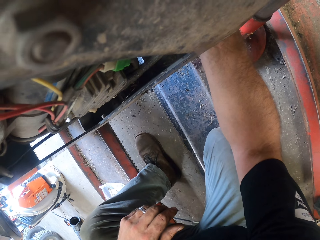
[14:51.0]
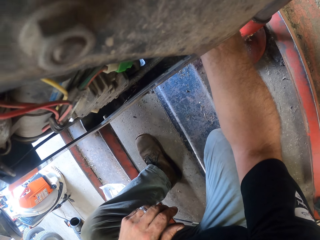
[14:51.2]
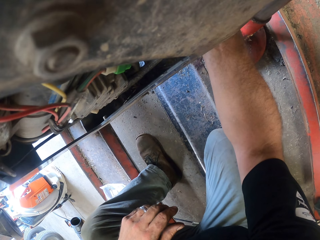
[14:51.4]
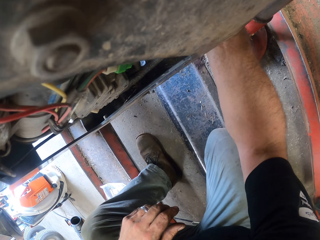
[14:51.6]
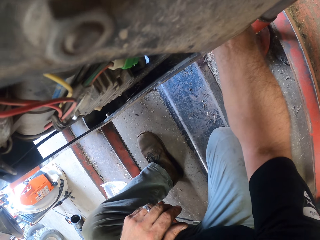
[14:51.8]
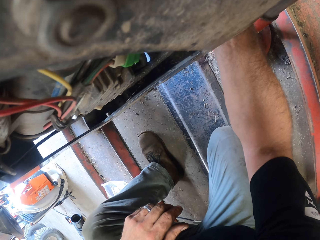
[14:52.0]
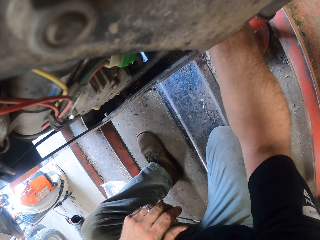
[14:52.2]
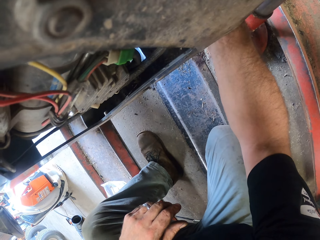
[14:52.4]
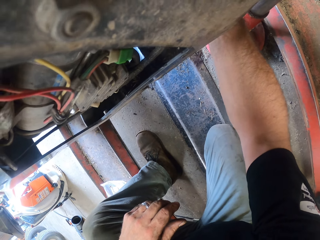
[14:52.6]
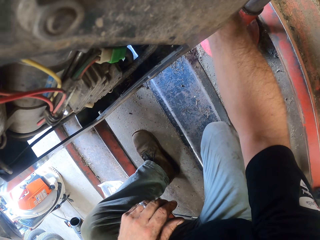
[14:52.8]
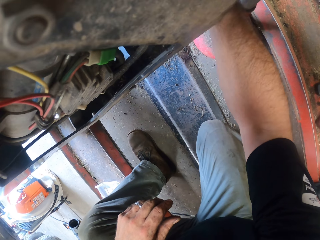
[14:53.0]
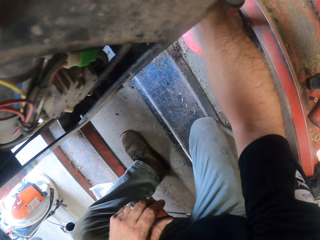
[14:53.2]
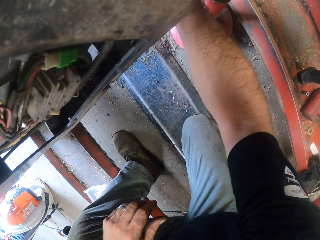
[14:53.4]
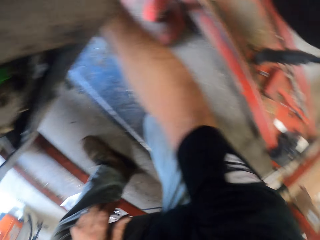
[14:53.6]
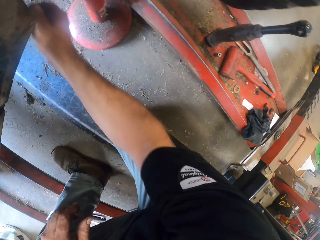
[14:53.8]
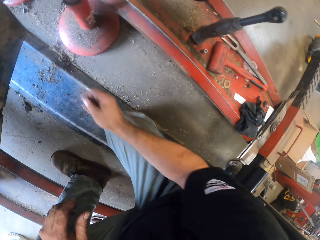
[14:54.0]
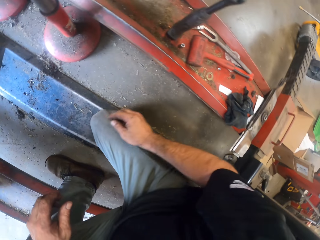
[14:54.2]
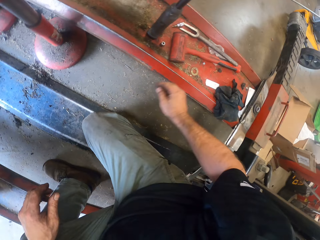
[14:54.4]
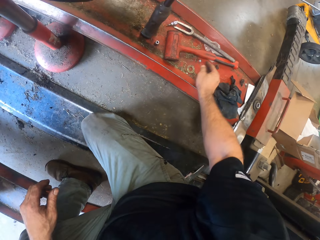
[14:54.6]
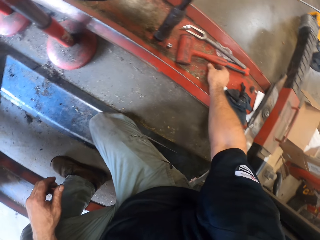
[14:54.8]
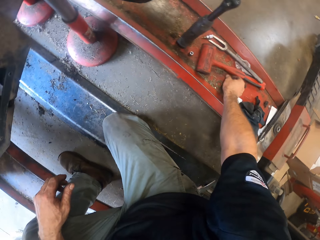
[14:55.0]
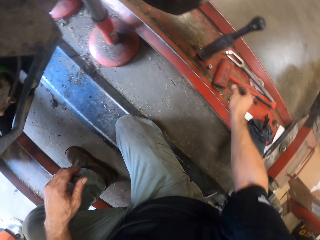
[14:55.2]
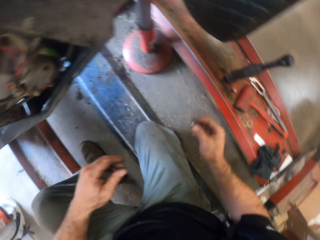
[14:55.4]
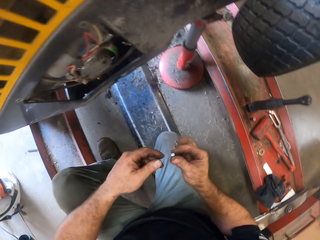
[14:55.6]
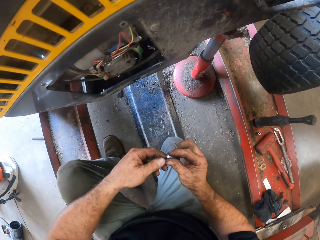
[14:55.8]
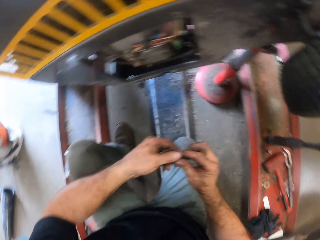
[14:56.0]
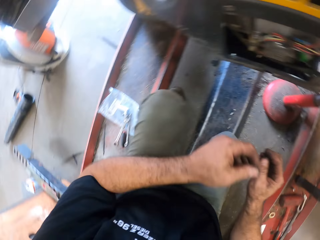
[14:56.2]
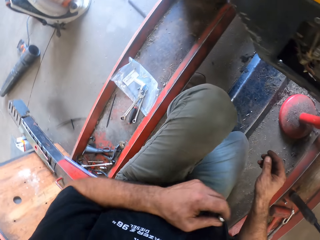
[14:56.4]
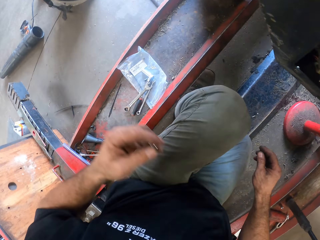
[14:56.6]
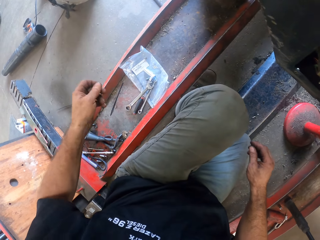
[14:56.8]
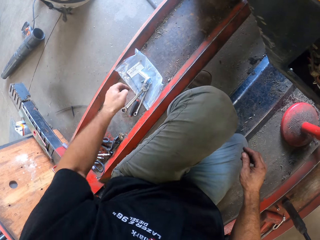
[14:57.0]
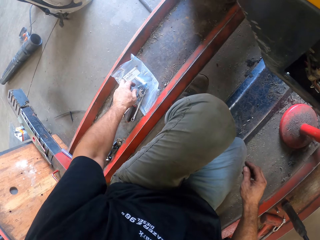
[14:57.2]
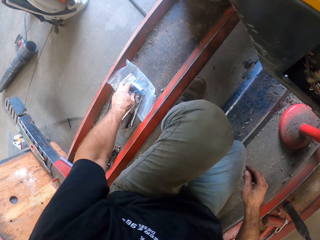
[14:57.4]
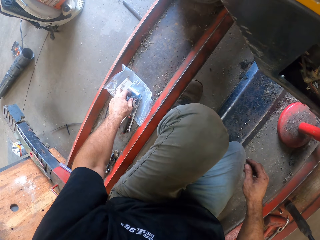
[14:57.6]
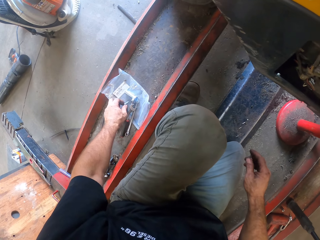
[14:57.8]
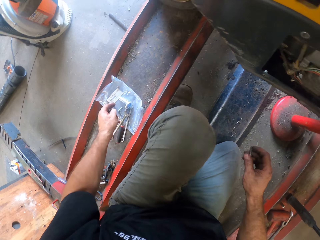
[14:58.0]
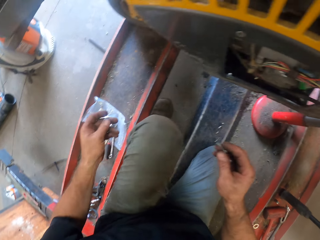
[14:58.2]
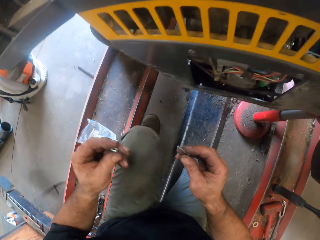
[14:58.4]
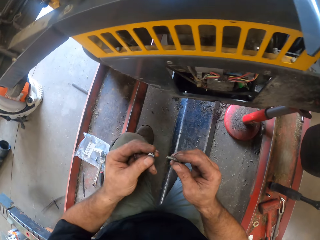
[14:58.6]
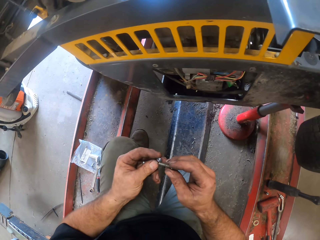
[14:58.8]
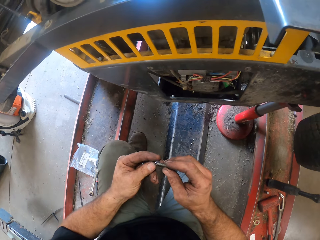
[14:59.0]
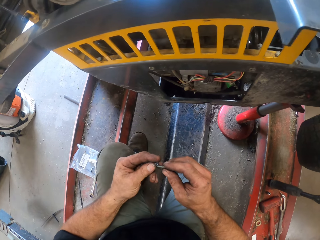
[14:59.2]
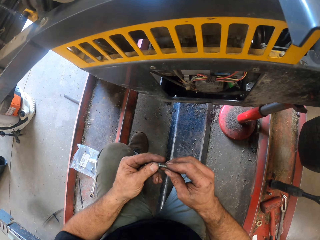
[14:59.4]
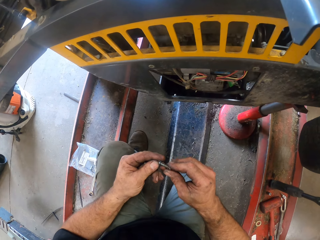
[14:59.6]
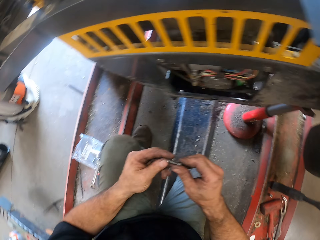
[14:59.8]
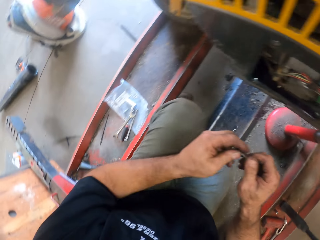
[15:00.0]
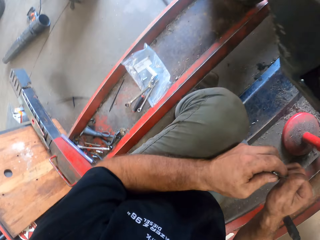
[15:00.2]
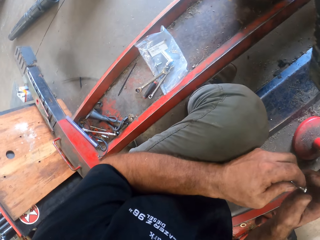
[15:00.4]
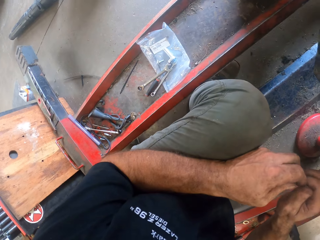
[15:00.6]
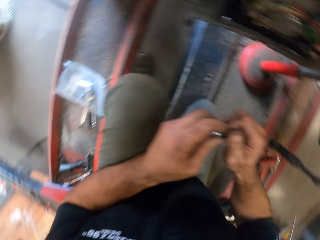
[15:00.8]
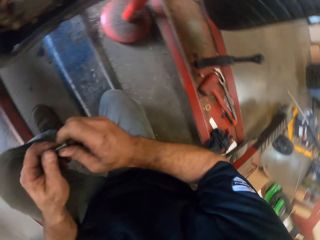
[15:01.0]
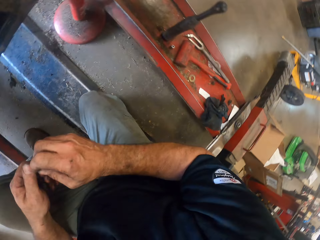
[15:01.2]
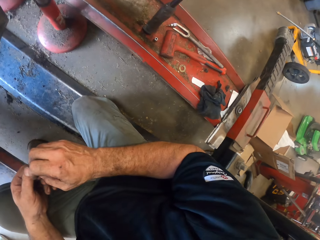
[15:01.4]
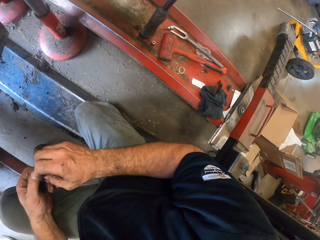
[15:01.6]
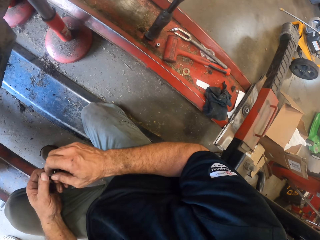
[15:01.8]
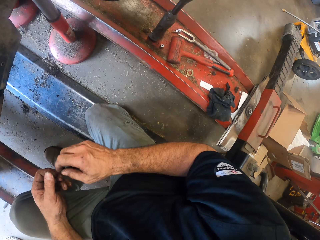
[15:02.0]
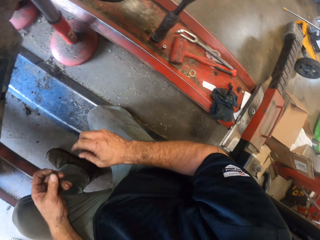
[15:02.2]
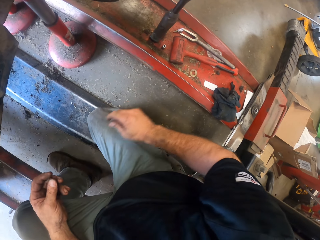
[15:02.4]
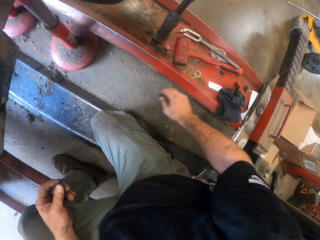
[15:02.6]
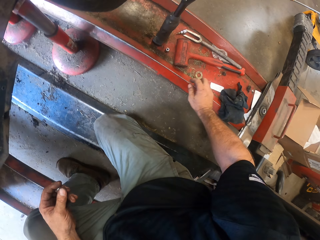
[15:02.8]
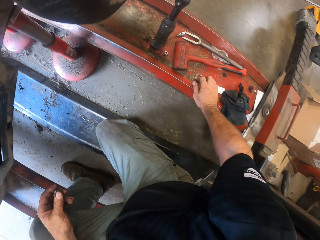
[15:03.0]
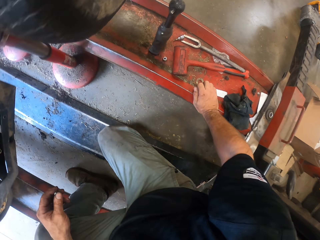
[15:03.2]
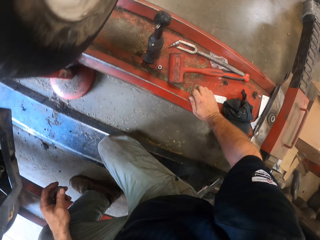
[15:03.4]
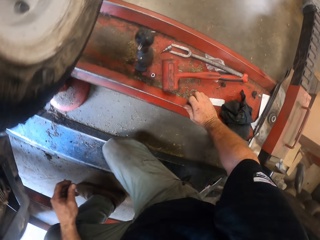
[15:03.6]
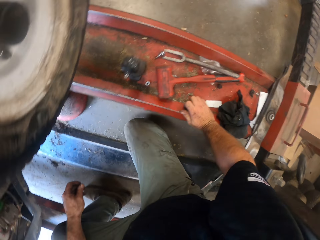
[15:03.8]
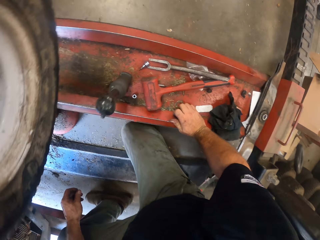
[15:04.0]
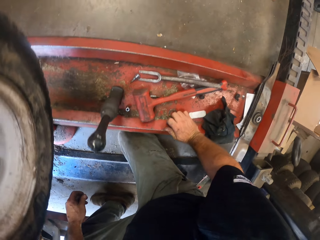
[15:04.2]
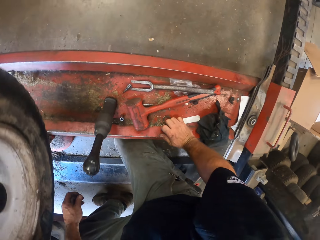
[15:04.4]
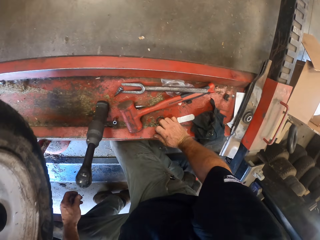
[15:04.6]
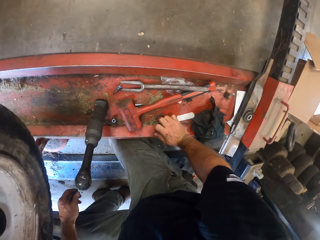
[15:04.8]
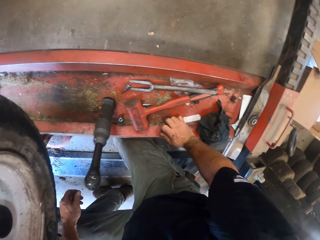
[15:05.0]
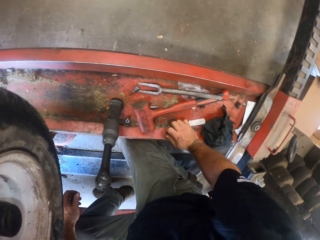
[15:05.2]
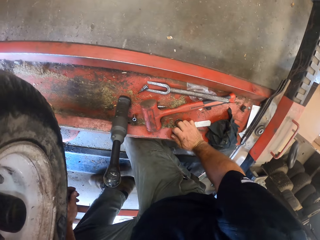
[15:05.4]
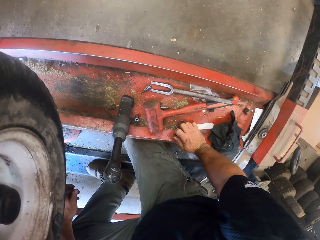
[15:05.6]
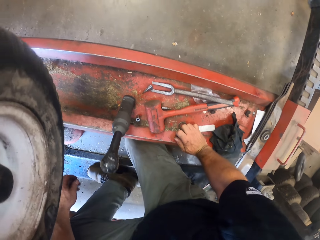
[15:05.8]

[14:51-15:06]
The camera wearer picks another nut with his right hand on another rail. He picks a lawnmower blade, adjusts the nut in his left hand with his right hand, and picks a bolt with his left hand from the rail. He attaches the bolt to the nut in his right hand. He rests his right hand on the rail and holds the automated assembling machine.

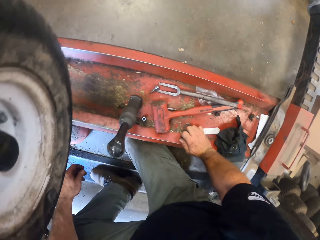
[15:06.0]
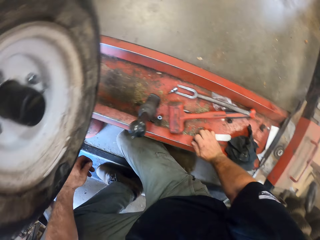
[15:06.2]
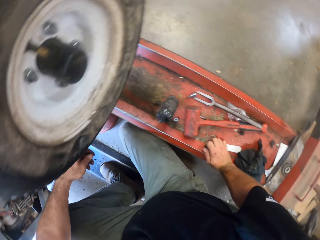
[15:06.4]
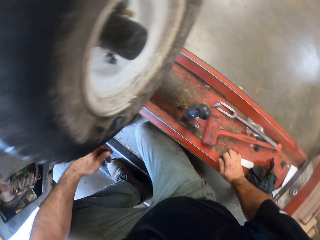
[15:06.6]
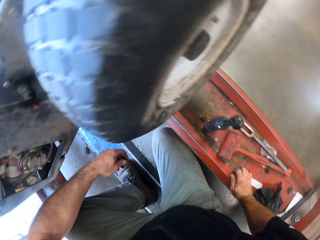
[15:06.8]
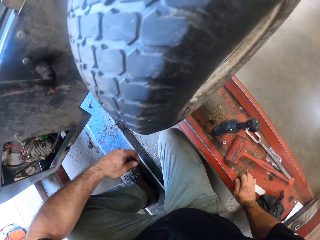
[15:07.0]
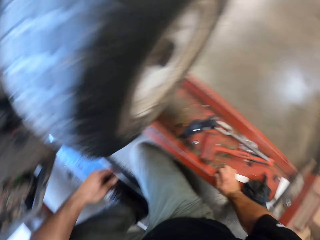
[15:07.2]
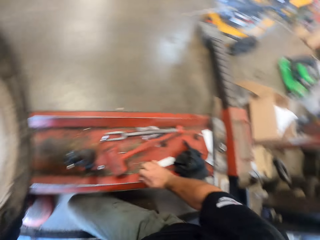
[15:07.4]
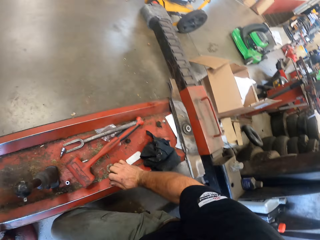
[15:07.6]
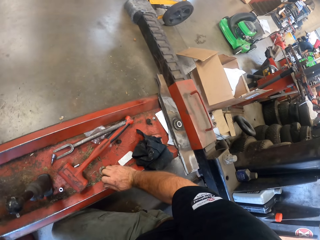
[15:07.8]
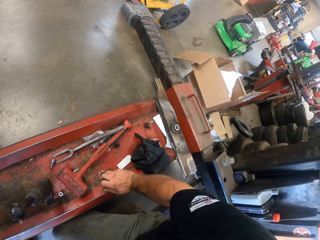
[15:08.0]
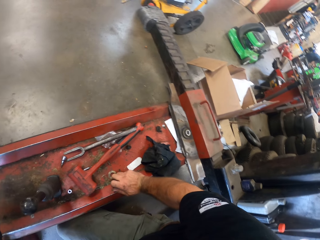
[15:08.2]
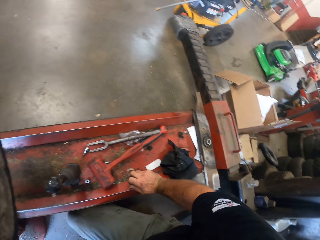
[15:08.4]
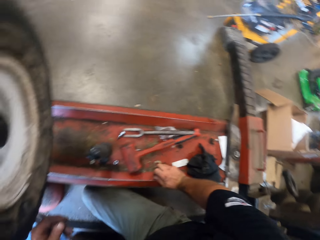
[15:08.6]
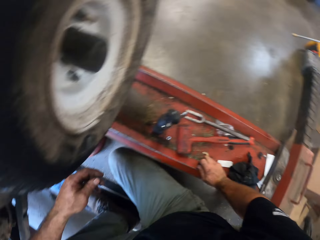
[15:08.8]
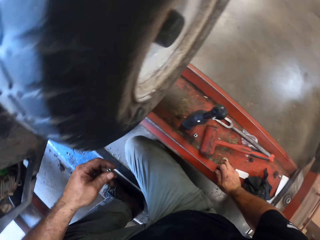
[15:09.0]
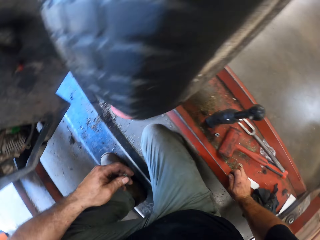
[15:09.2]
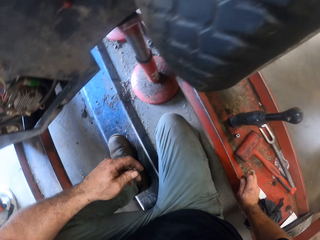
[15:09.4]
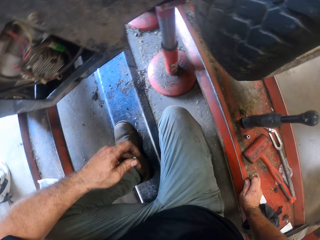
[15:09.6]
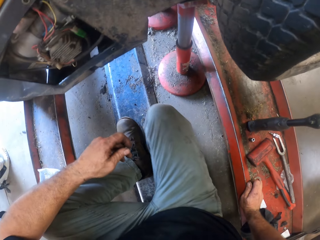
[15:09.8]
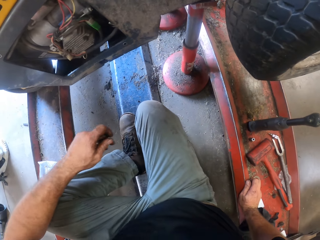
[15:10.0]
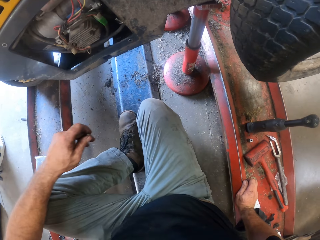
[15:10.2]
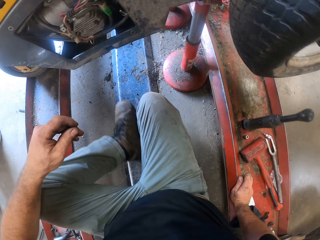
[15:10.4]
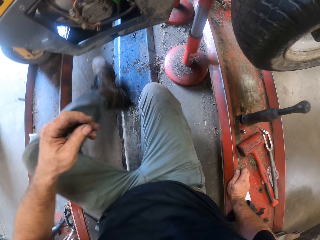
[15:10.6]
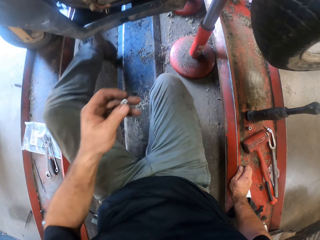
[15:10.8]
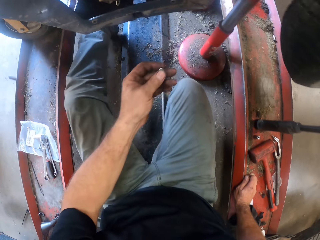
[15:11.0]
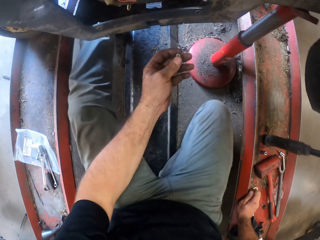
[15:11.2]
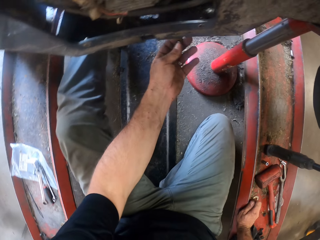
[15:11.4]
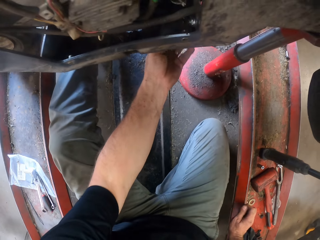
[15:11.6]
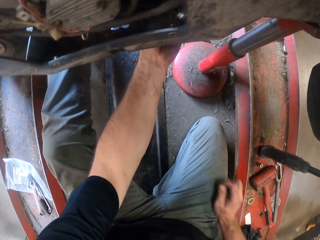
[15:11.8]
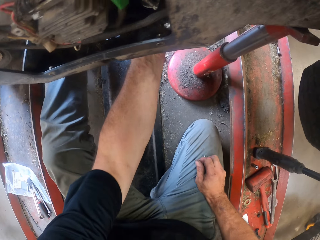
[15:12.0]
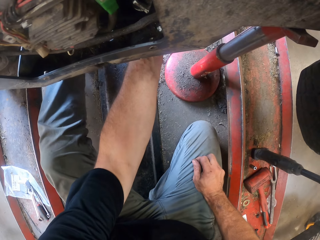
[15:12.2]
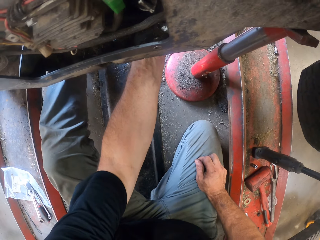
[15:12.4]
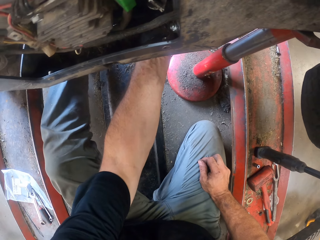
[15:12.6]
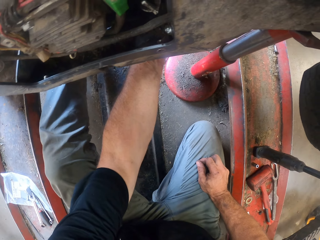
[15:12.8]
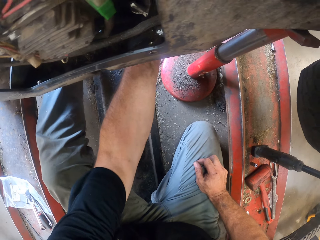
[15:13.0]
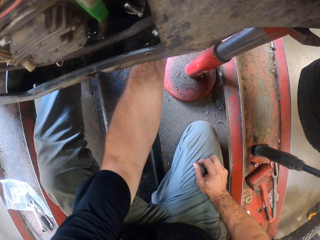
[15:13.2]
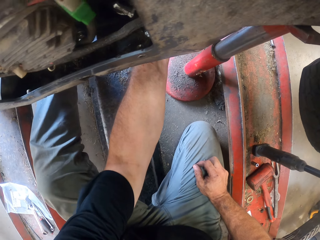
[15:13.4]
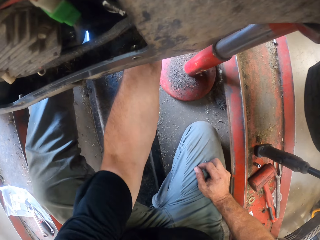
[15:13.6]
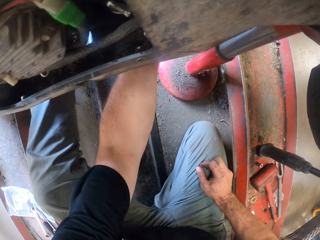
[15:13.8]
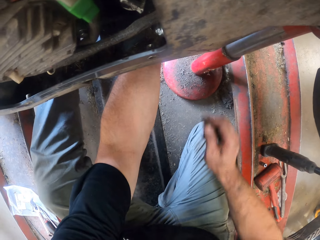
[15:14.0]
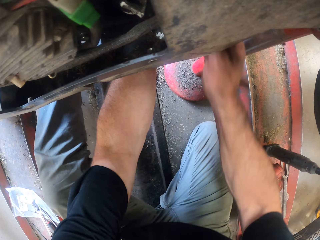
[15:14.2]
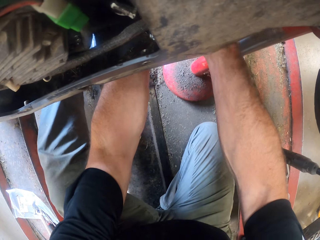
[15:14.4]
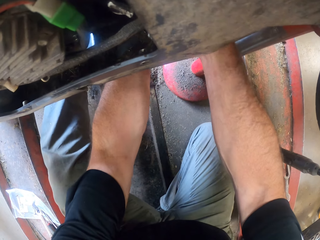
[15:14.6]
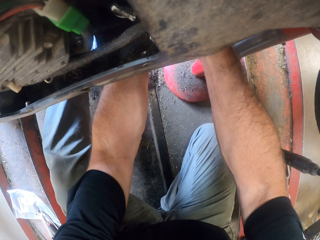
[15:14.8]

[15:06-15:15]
The camera wearer inserts a lawn mower blade in the lawnmower. He screws the nut to the lawn mower with his left hand and tightens the lawn mower blade.
